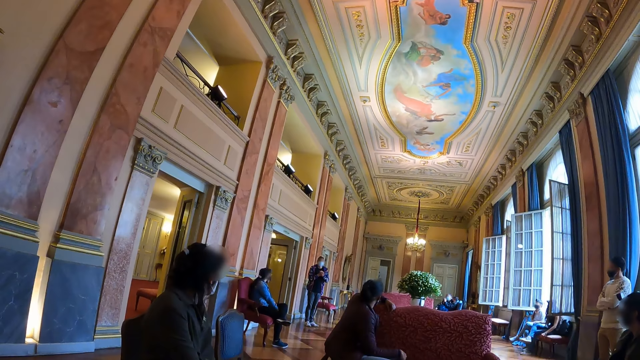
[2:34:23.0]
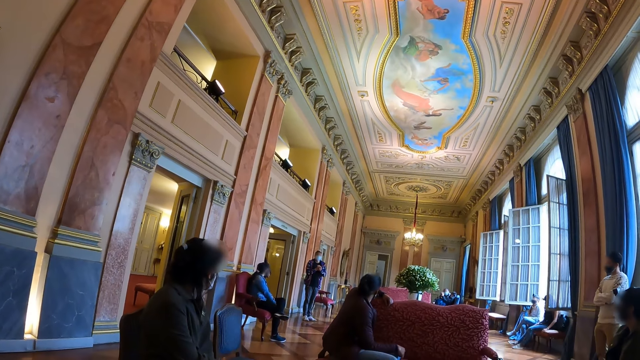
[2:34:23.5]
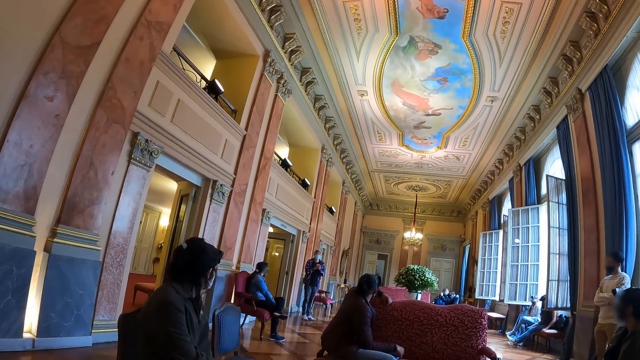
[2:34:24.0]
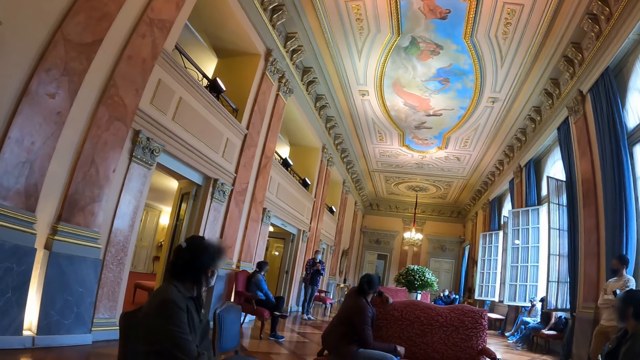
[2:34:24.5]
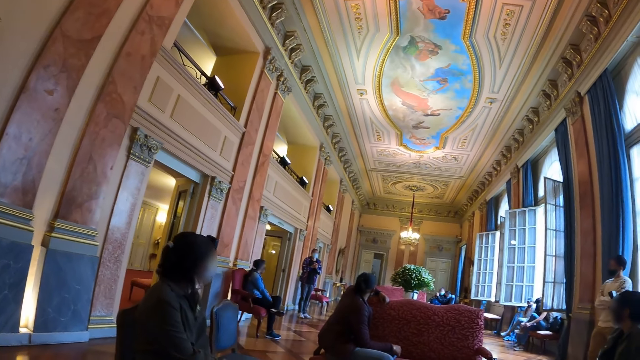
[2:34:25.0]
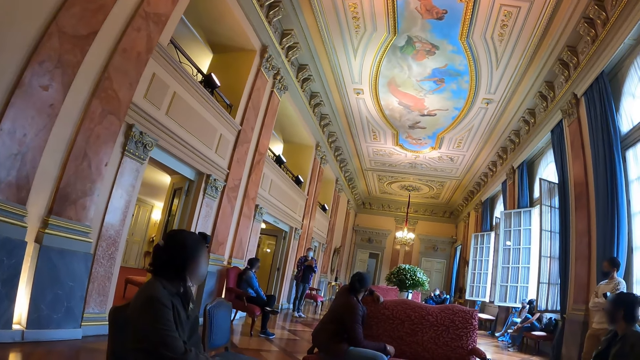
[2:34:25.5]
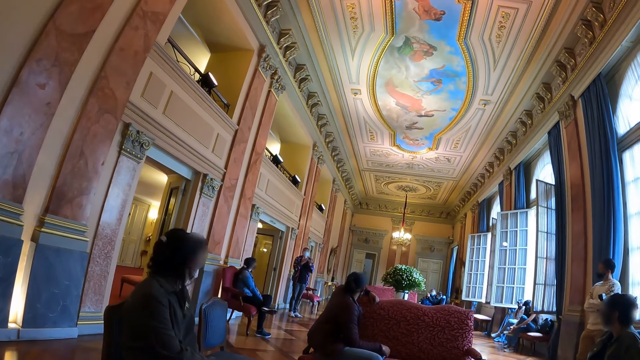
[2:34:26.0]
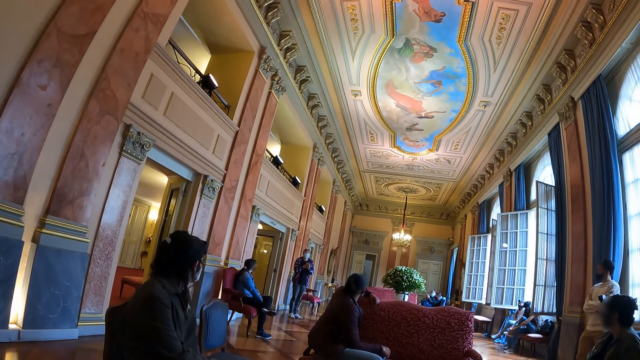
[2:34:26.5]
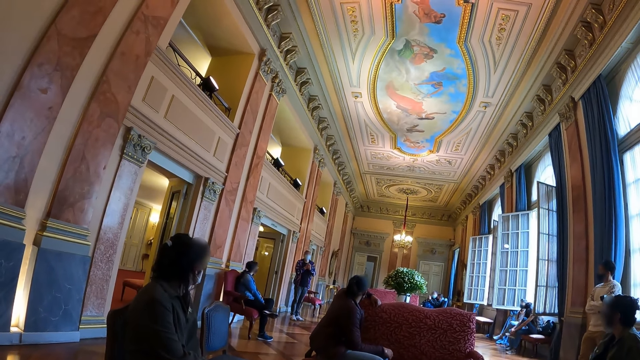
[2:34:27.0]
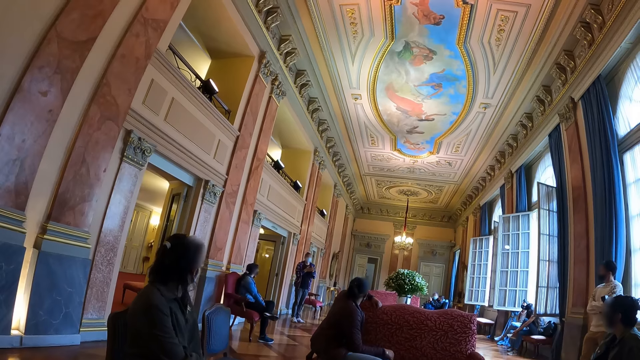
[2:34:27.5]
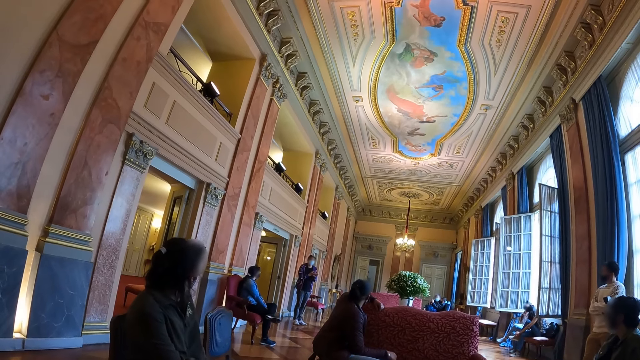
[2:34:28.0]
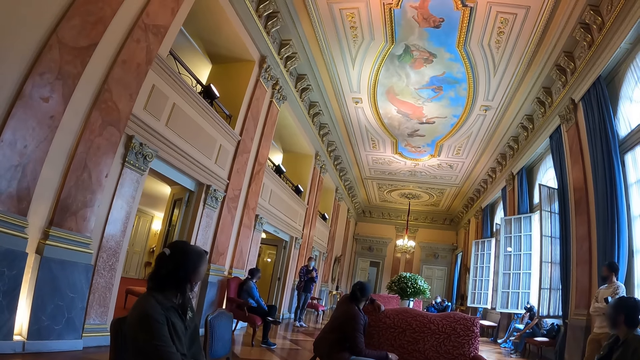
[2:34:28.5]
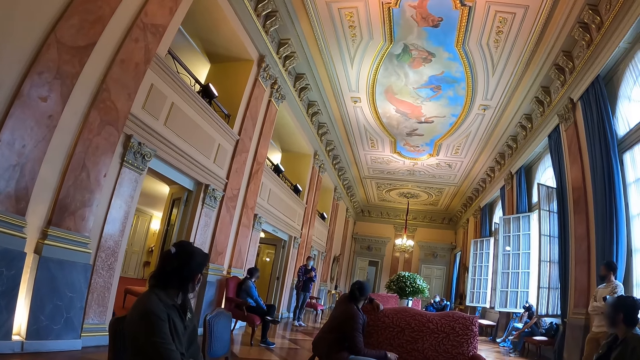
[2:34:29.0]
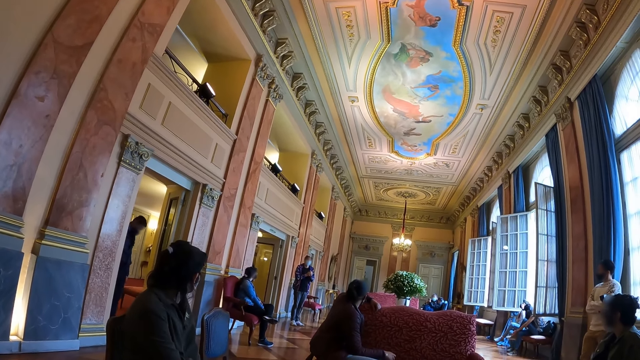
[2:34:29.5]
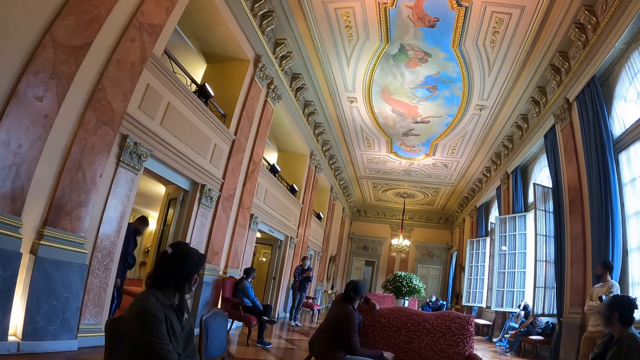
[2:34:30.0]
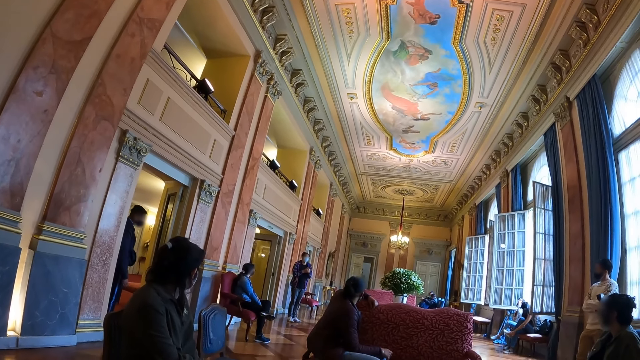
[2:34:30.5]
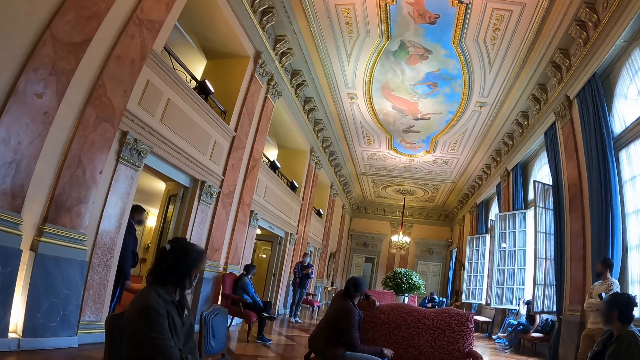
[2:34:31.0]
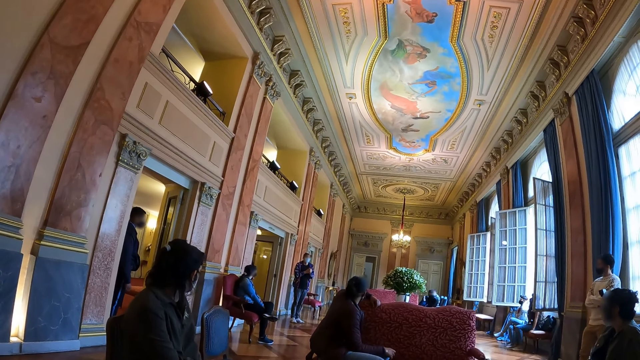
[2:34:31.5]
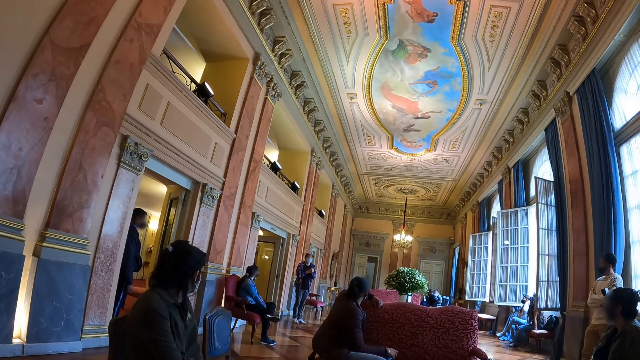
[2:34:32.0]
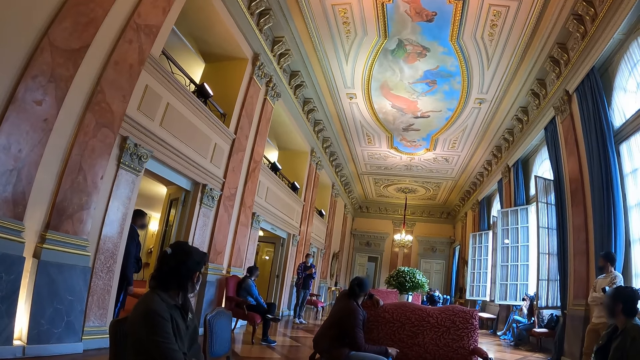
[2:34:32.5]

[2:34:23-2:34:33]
A woman makes gestures with her hands.

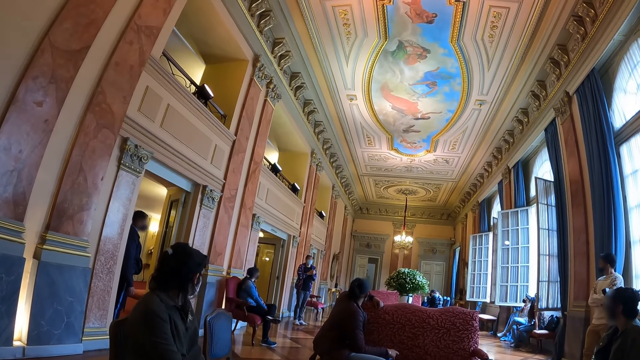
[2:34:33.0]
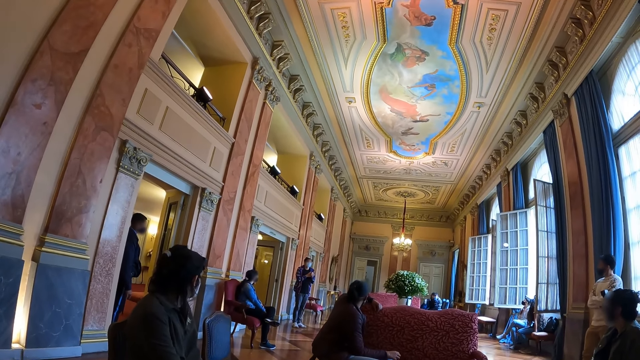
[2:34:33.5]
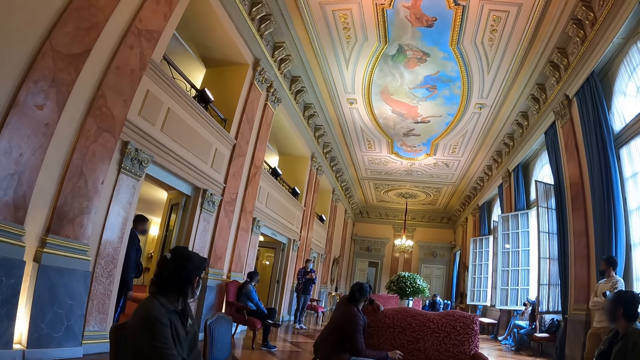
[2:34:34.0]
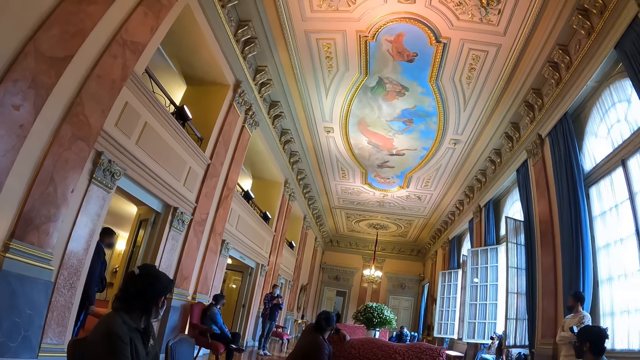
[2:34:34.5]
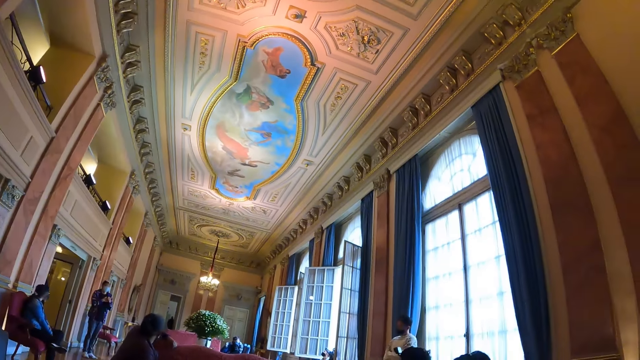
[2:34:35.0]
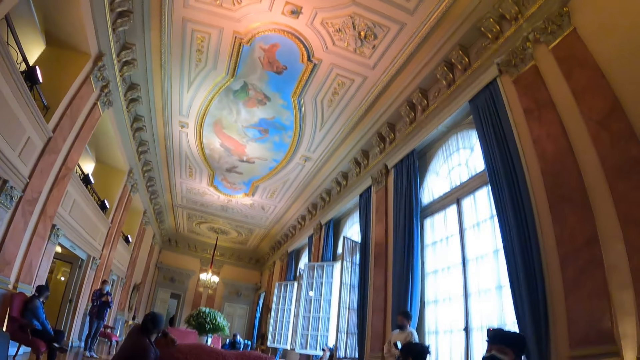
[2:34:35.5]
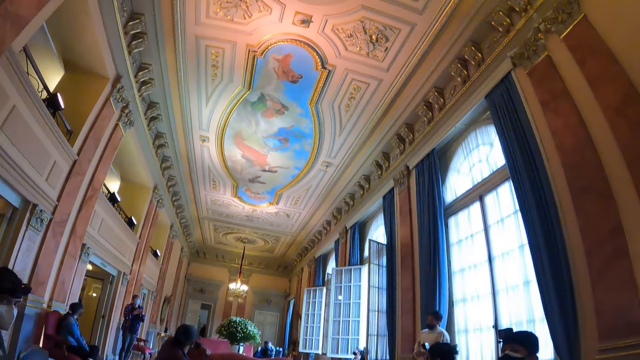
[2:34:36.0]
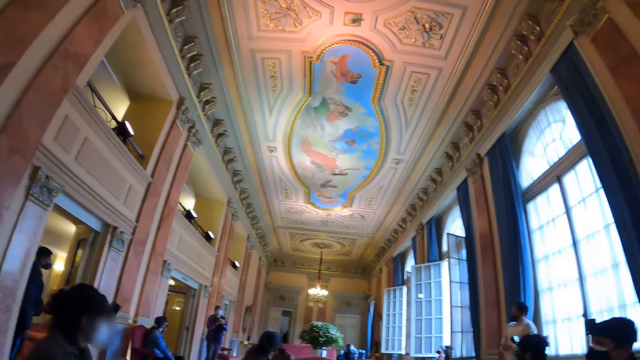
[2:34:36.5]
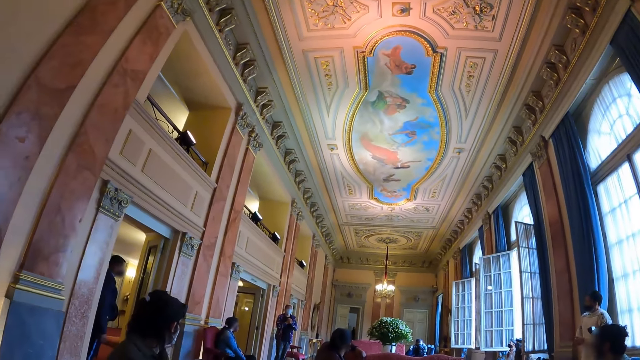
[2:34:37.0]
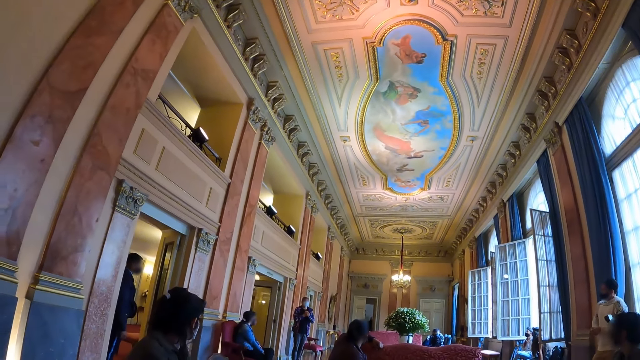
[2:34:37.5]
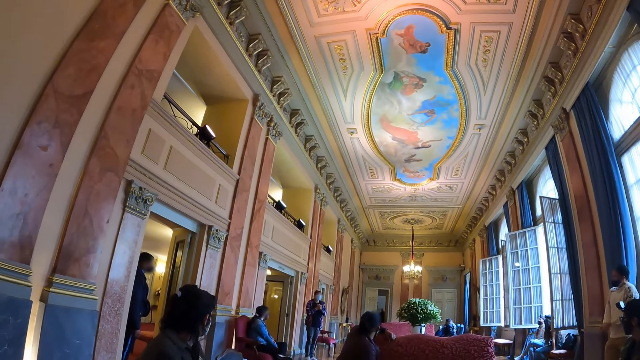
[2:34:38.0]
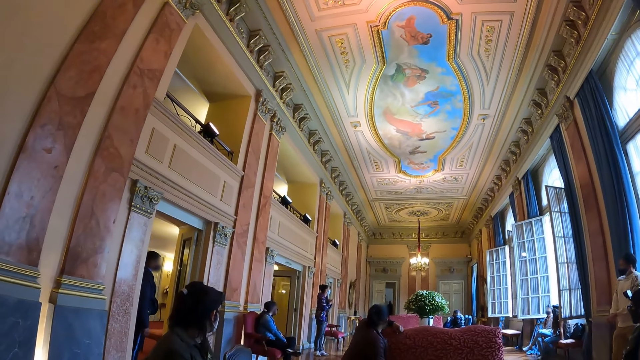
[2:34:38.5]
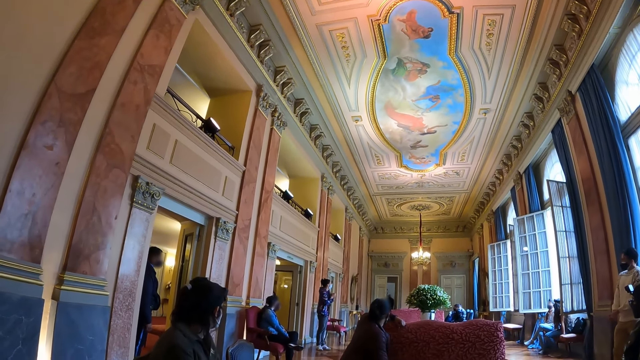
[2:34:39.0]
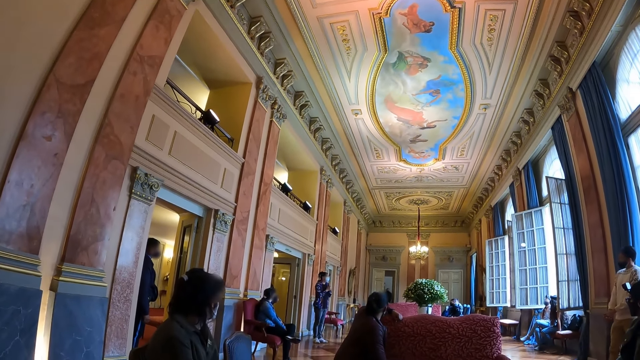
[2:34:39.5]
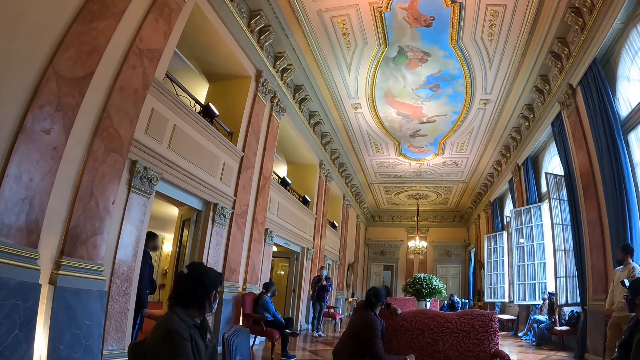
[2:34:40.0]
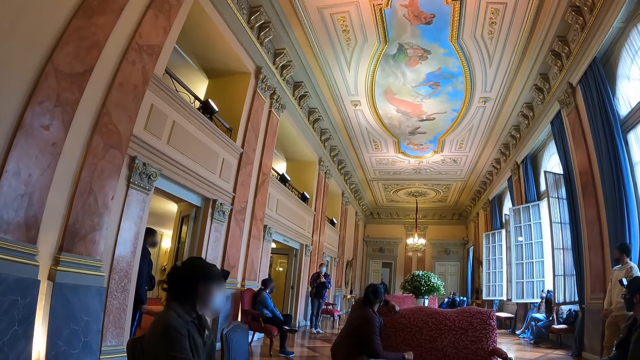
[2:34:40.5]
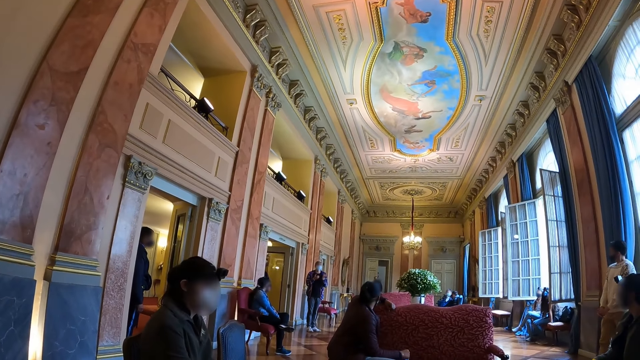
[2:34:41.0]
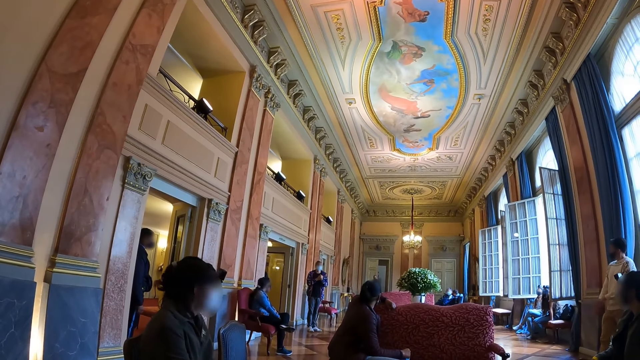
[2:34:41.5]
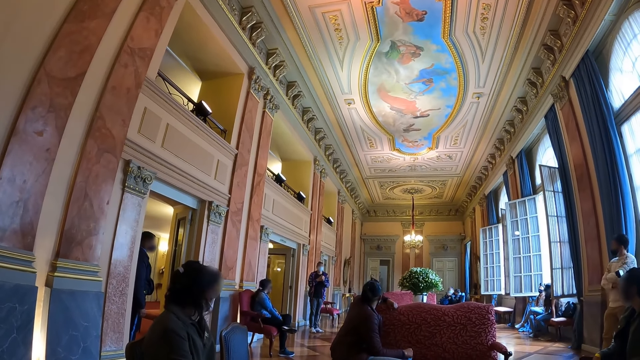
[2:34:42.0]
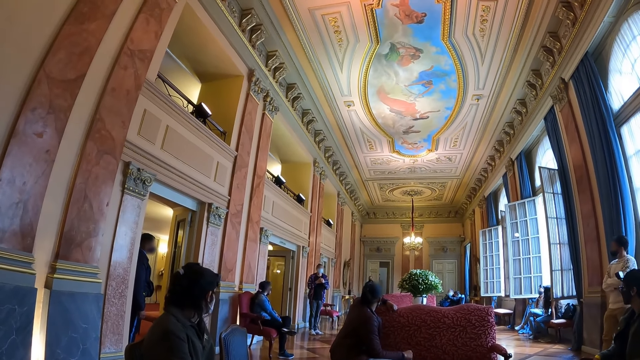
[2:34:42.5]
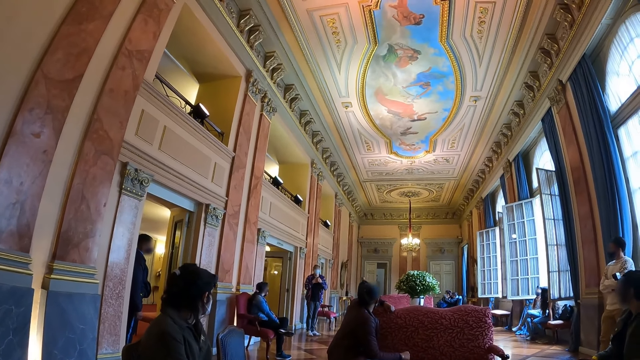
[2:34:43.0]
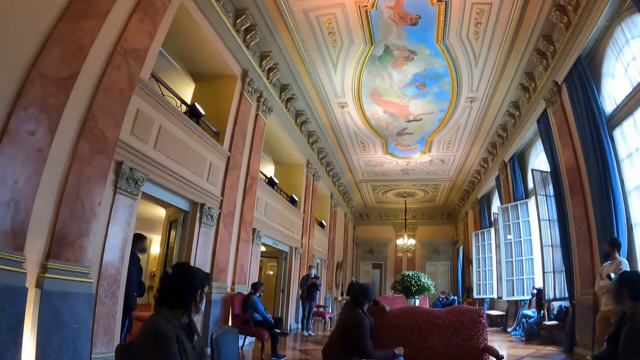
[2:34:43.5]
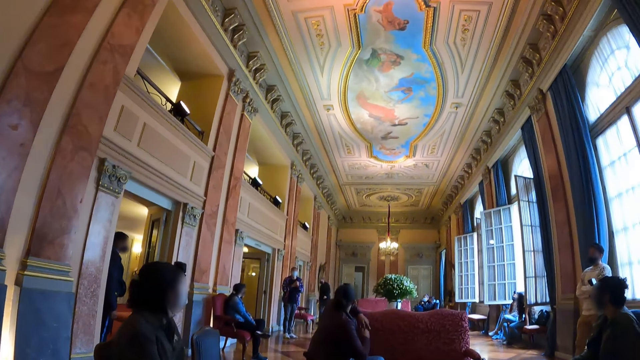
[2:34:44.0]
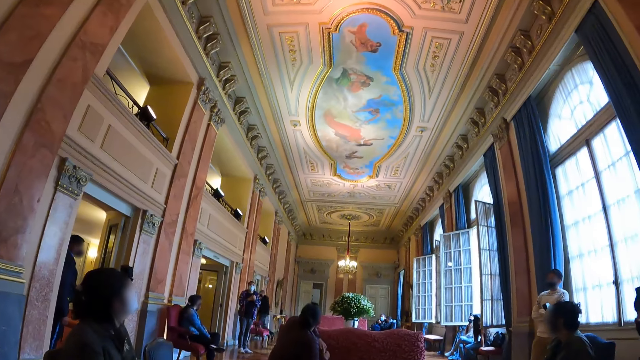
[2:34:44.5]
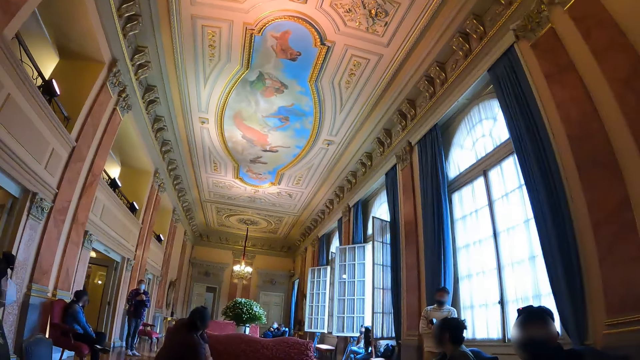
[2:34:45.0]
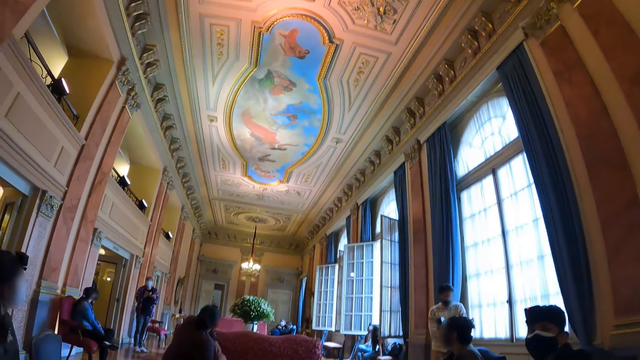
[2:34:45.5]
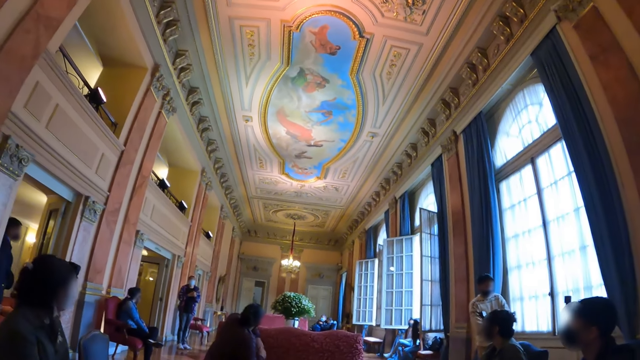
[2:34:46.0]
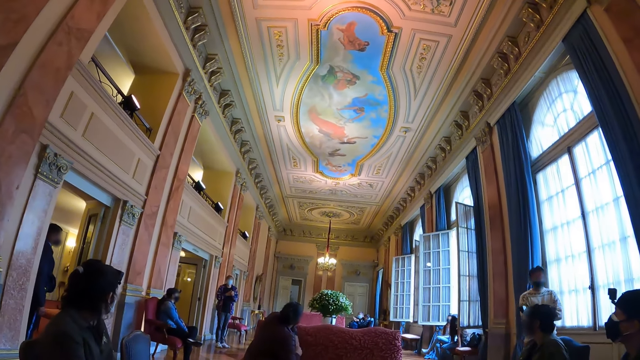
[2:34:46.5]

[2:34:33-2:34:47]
The camera wearer looks around the room. A woman turns her body. The woman makes gestures with her hands. The camera wearer looks around the room.
